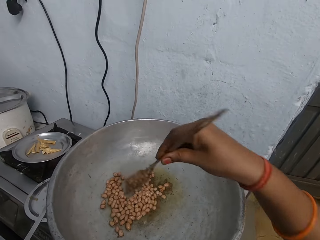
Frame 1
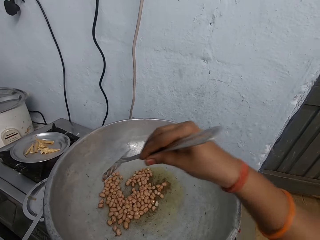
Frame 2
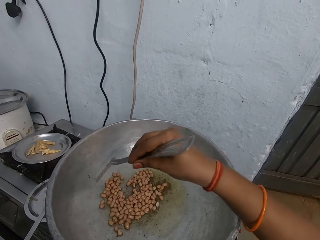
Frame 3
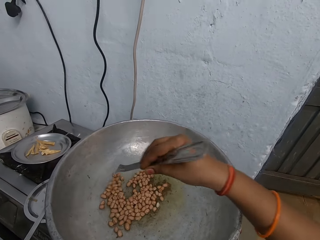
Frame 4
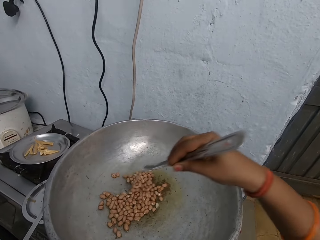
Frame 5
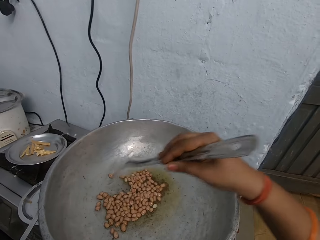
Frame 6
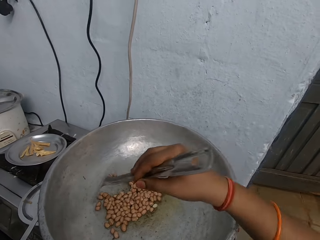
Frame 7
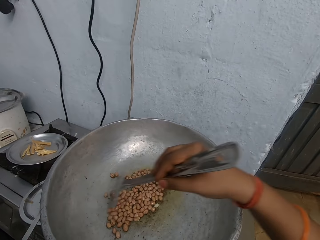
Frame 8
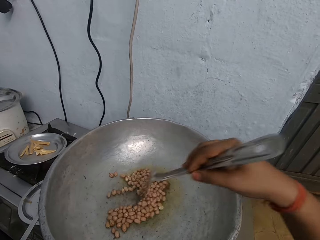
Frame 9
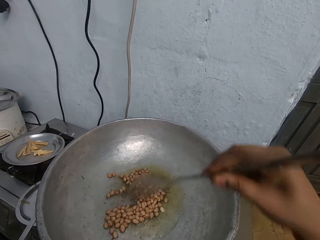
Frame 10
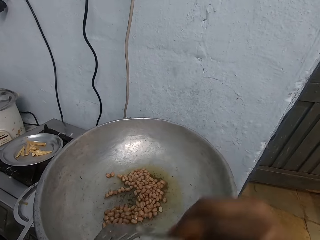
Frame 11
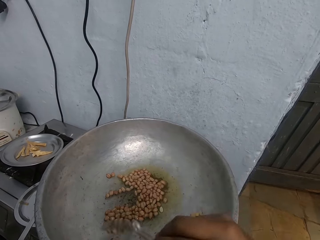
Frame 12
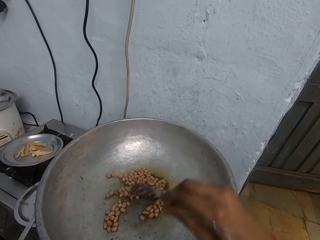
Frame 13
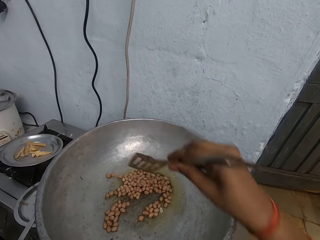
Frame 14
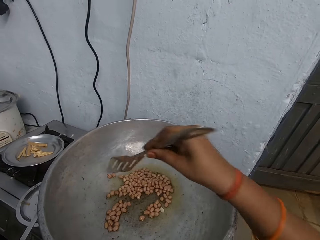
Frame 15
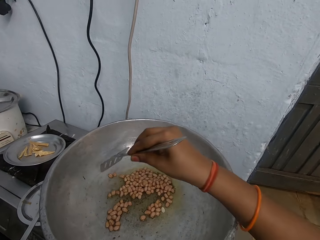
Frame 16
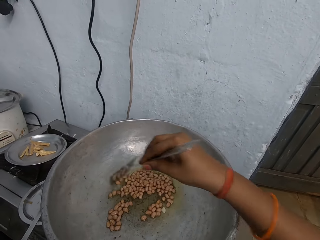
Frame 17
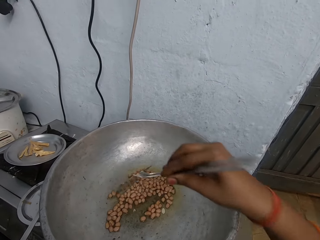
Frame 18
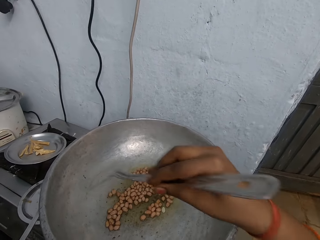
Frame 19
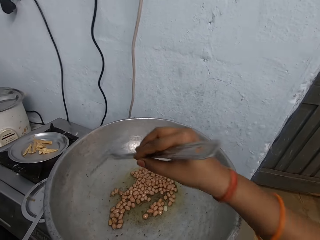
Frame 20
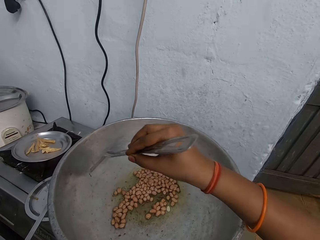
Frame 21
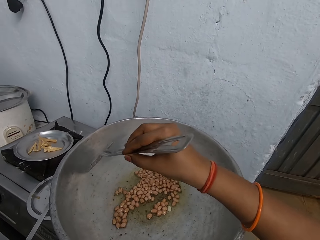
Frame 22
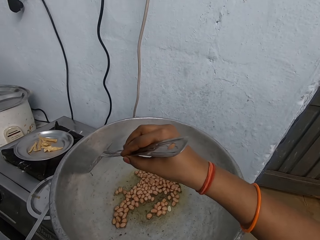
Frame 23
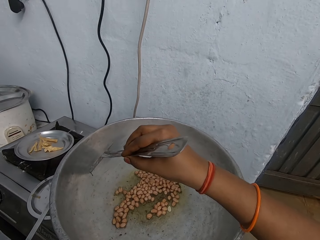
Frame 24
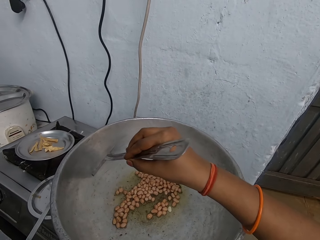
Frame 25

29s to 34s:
The camera wearer mixes the food in the pot with the turner.

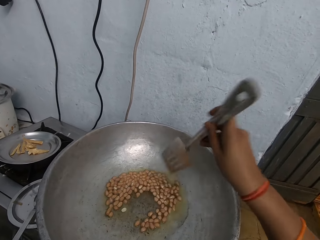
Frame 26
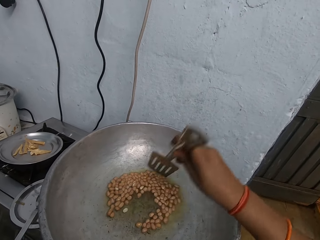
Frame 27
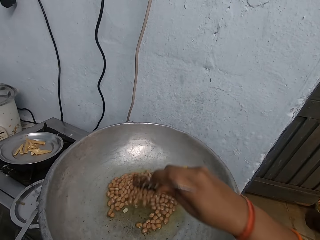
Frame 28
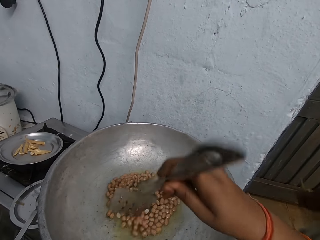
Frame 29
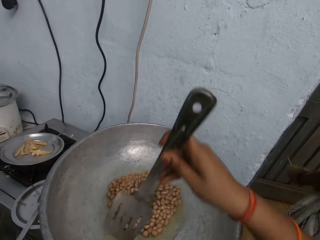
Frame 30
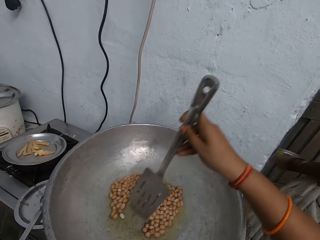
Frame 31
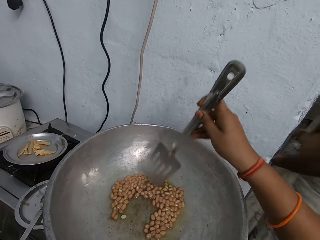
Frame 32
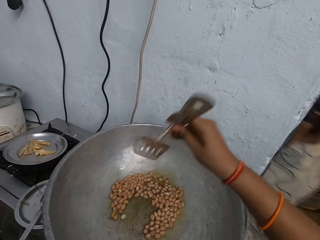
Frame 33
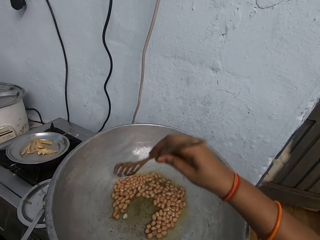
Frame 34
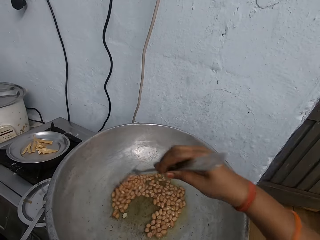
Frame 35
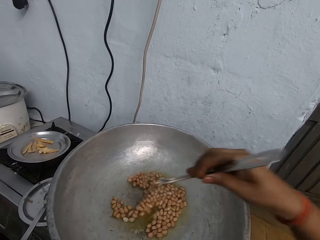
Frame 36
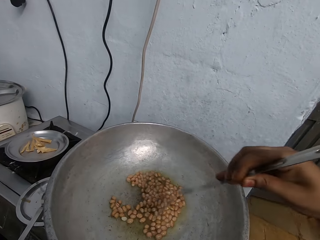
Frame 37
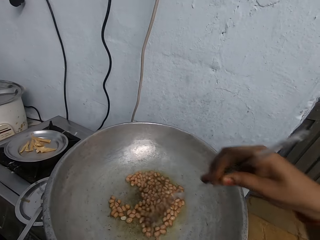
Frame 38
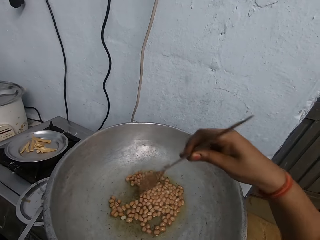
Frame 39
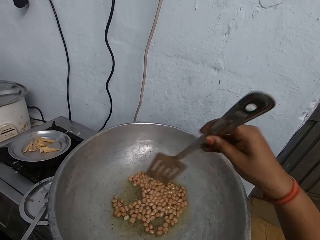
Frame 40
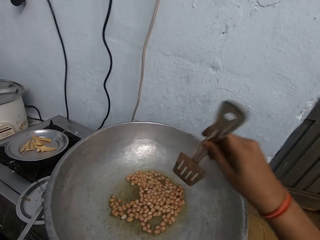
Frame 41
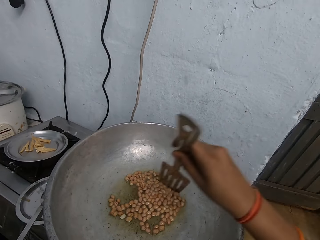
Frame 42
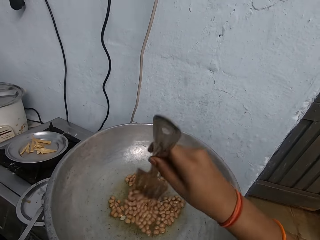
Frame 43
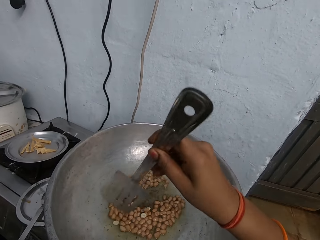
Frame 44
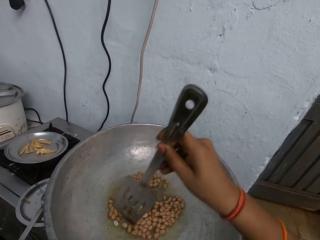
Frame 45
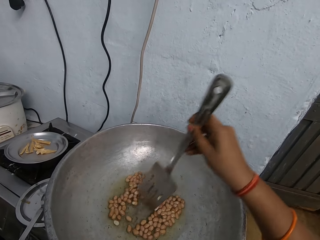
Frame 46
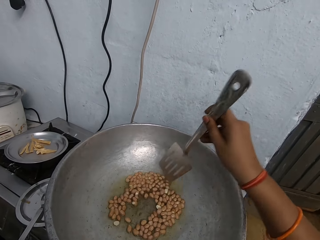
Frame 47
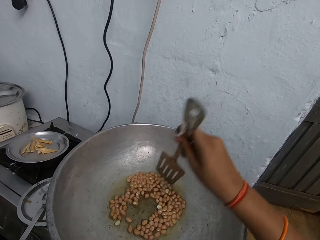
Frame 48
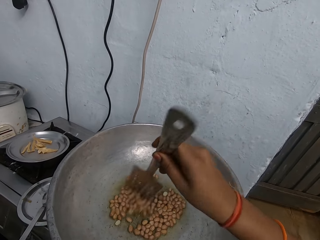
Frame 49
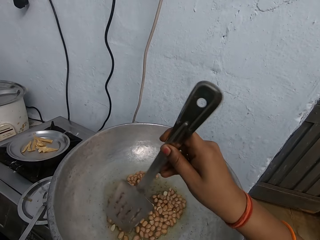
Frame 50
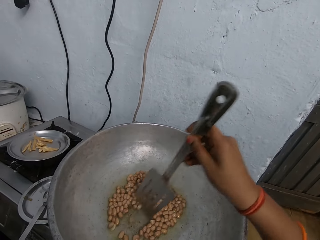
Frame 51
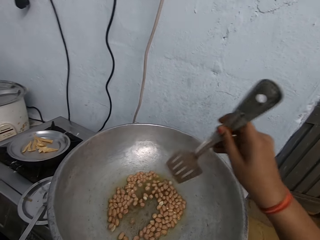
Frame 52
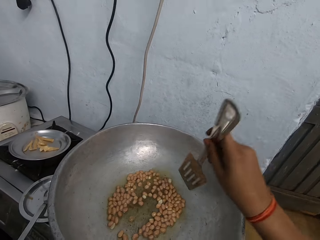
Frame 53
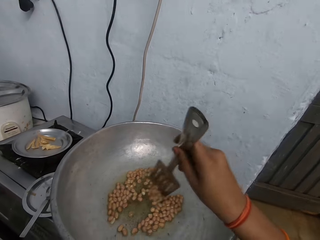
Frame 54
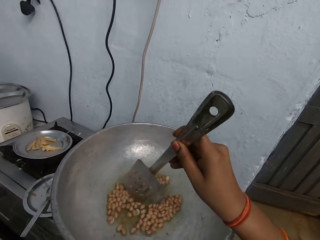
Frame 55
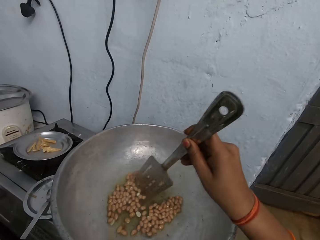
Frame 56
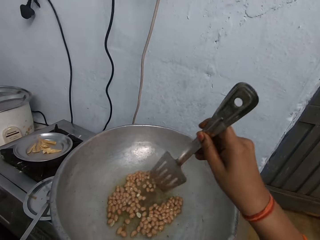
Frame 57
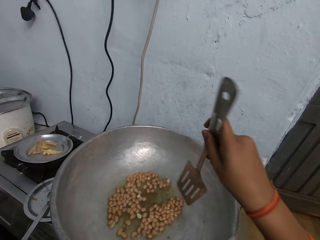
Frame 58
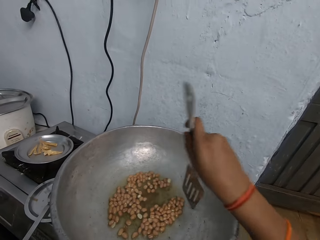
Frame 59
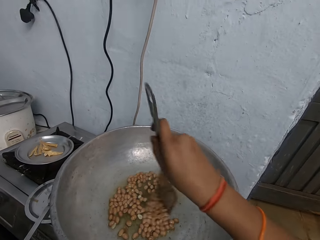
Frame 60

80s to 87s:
The woman walks past the camera wearer.

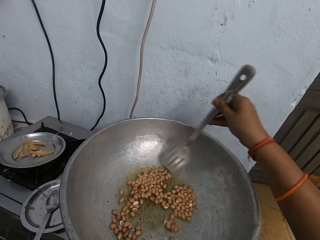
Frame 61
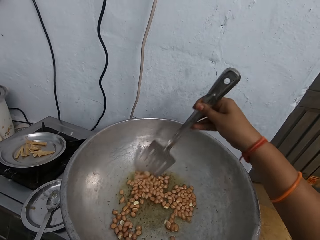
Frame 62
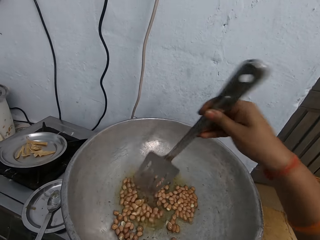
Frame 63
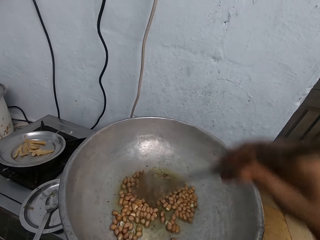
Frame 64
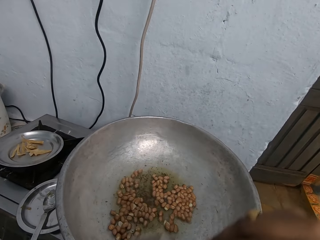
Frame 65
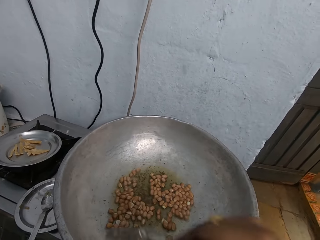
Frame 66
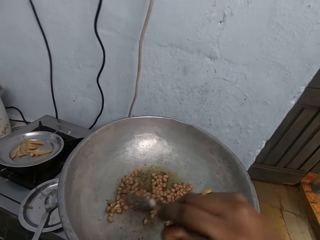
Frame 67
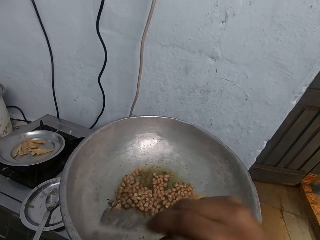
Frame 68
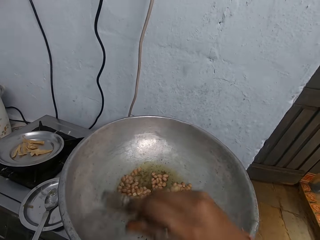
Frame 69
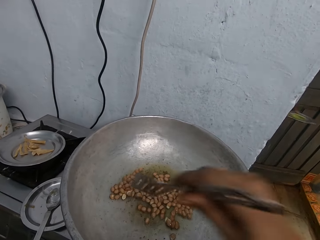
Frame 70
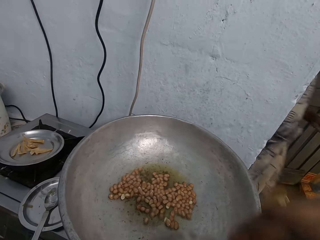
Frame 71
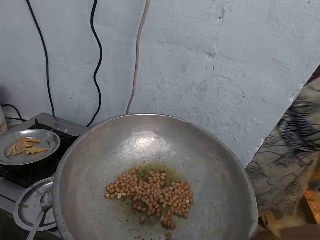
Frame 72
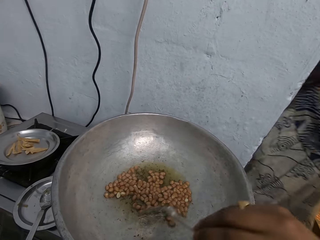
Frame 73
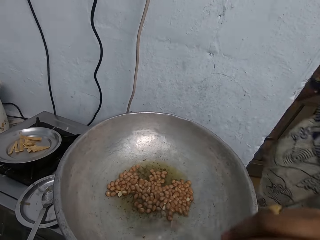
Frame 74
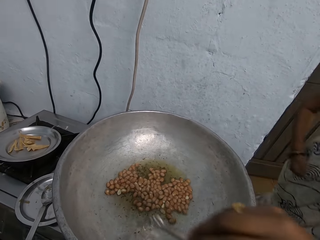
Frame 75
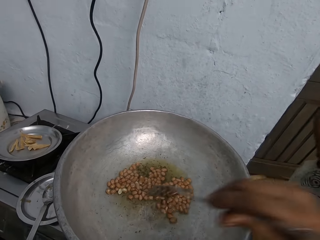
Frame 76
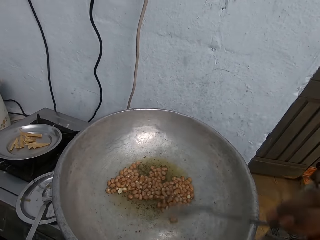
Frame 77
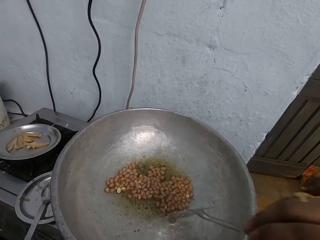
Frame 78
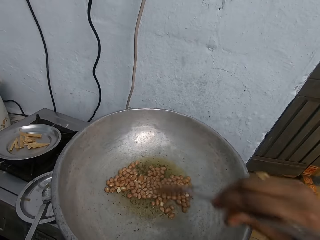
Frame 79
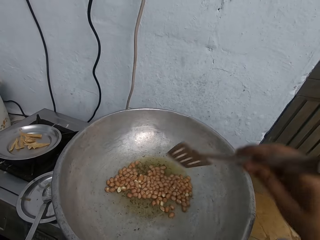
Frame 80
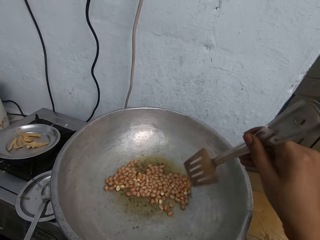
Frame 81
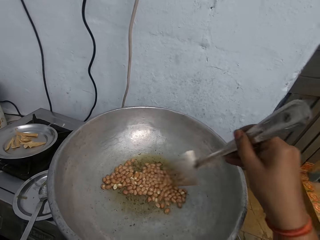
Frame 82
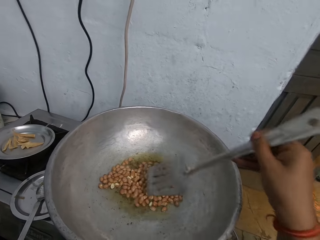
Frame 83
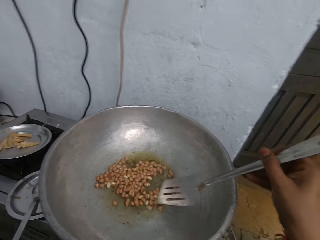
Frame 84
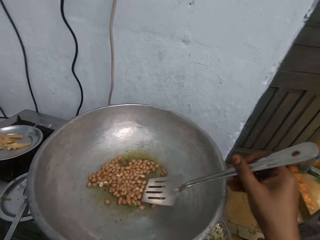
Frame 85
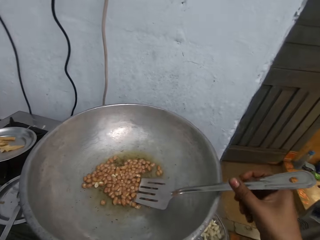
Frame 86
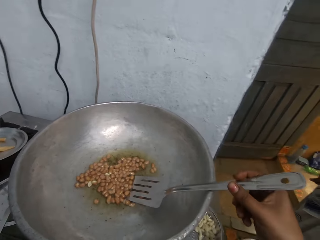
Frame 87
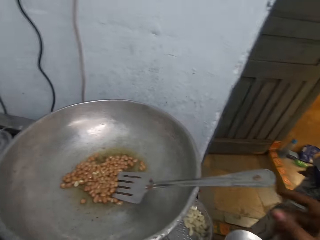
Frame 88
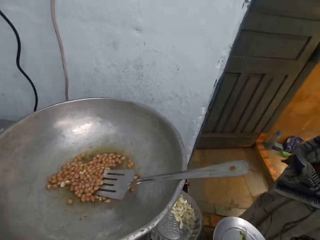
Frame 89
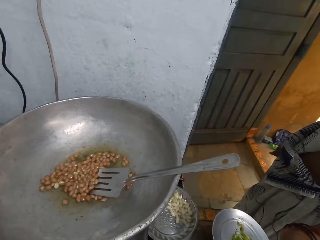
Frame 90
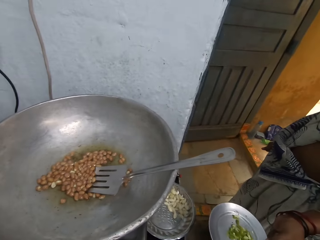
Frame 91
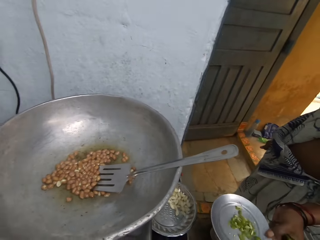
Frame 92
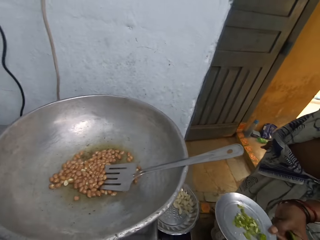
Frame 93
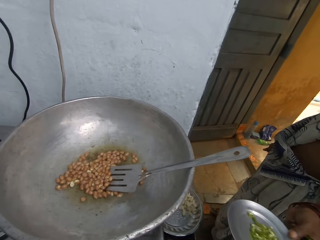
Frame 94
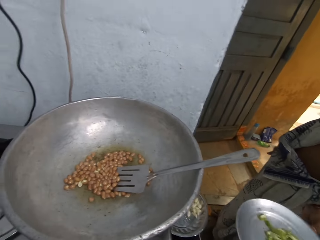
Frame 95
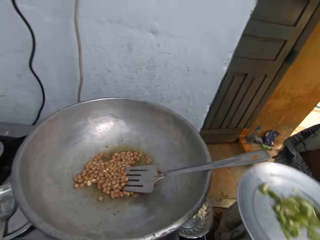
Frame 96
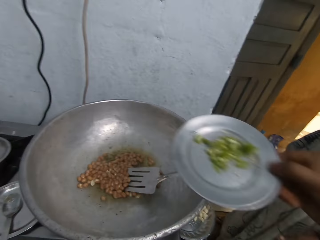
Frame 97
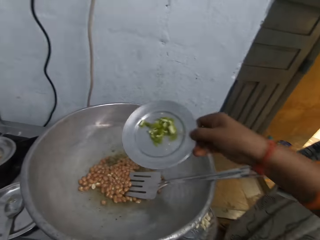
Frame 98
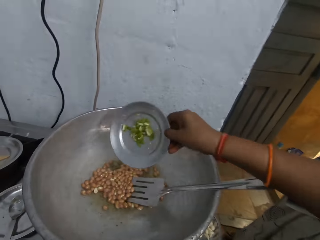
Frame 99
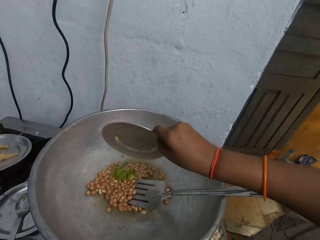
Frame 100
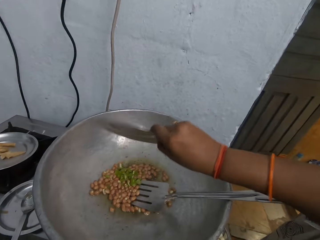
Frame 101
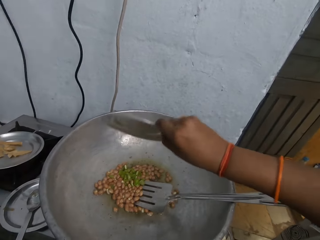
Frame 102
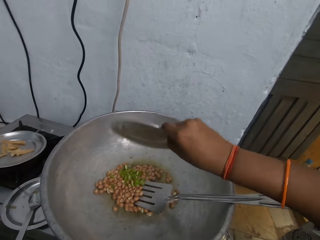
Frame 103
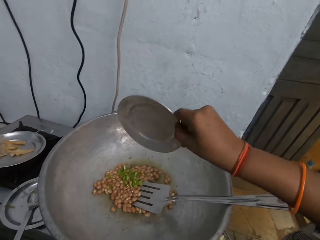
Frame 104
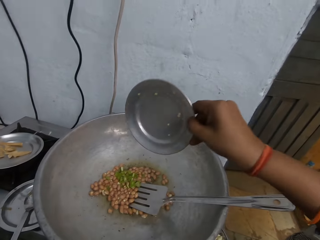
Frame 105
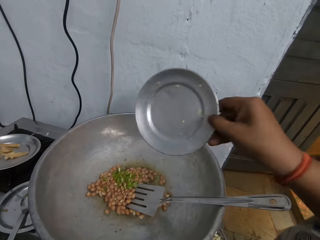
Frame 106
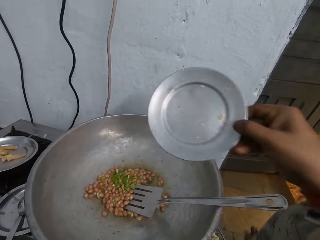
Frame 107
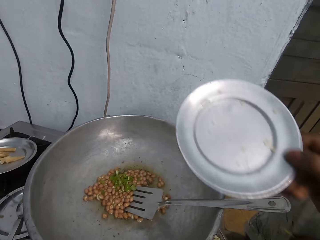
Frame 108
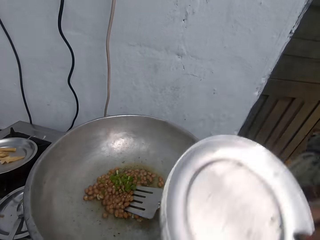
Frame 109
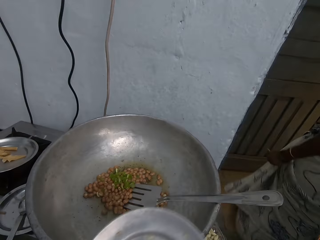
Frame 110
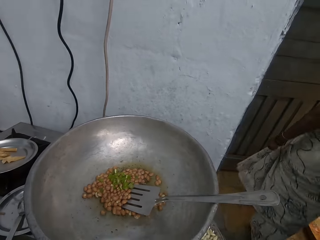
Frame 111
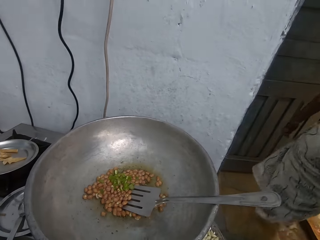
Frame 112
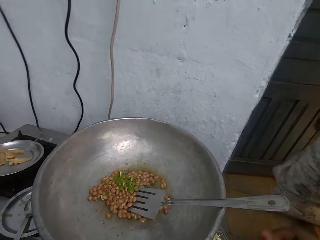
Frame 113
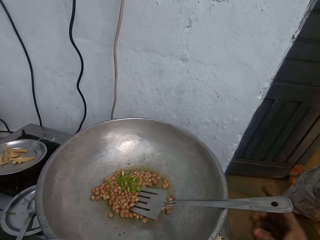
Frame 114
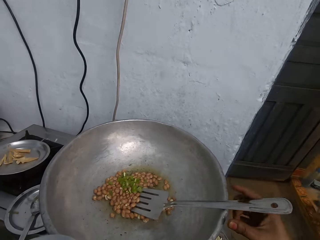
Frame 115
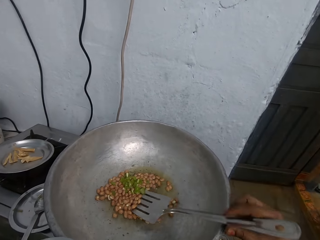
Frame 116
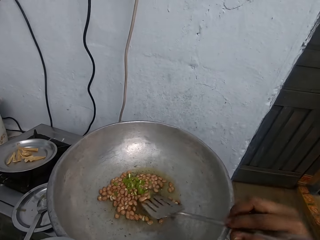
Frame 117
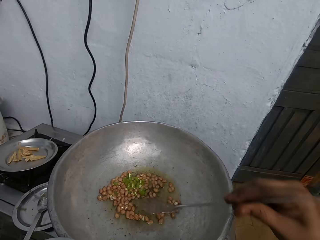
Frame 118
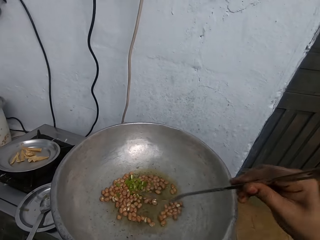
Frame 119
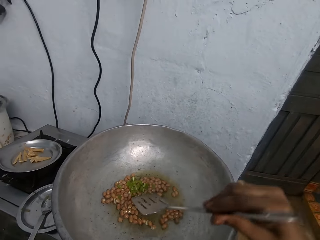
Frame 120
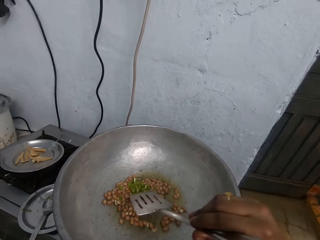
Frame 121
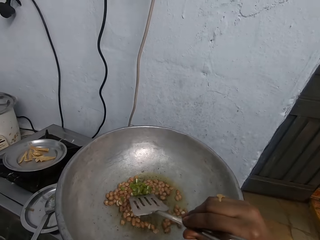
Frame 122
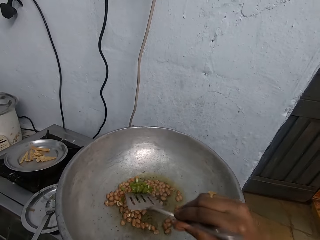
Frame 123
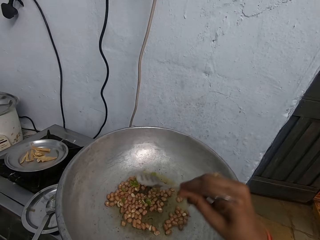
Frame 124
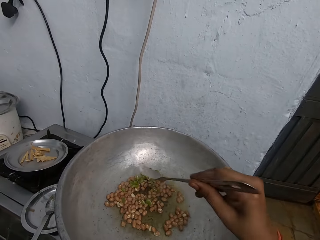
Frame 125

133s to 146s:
The woman walks past the camera wearer. The camera wearer puts the spoon in the pot. The woman passes a plate of green peas to the camera wearer with her left hand. The camera wearer picks up the plate. She pours the plate of green peas into the pot with her right hand. The woman walks away from the camera wearer. The camera wearer puts the plate aside. She holds the frying spatula with her right hand. She picks up the spoon. She picks out the green peas in the pot with the frying spatula in her right hand and converses with the woman.
